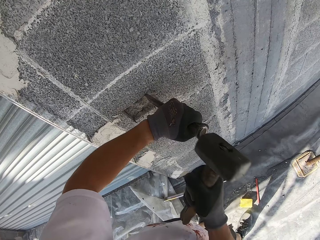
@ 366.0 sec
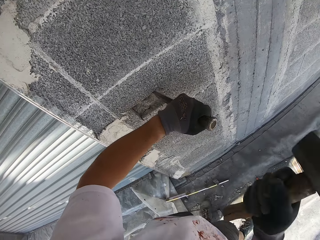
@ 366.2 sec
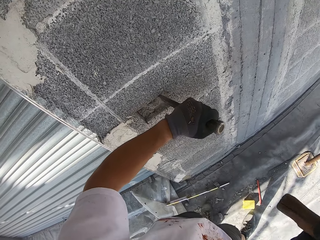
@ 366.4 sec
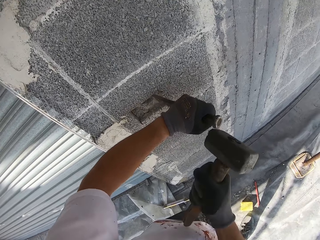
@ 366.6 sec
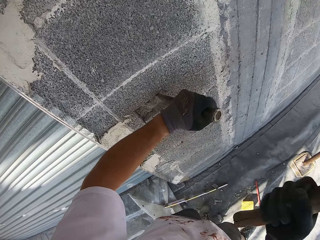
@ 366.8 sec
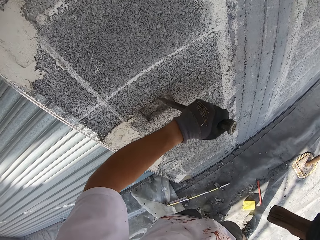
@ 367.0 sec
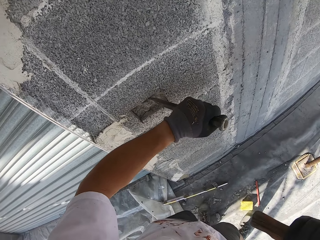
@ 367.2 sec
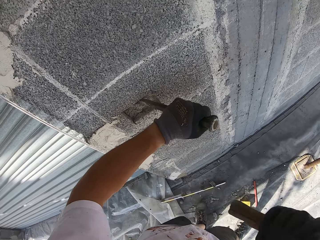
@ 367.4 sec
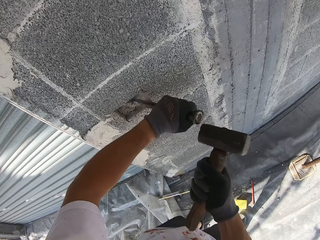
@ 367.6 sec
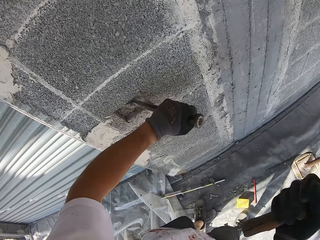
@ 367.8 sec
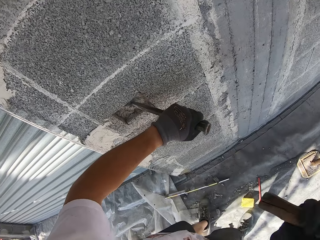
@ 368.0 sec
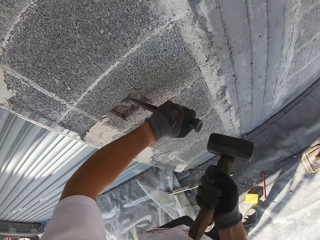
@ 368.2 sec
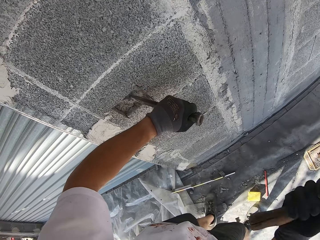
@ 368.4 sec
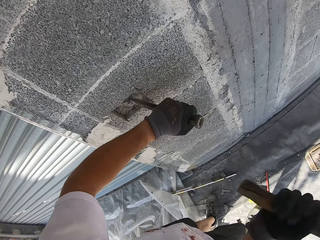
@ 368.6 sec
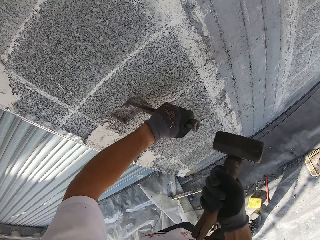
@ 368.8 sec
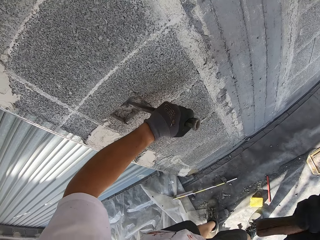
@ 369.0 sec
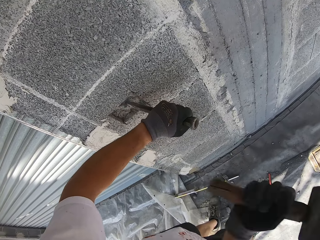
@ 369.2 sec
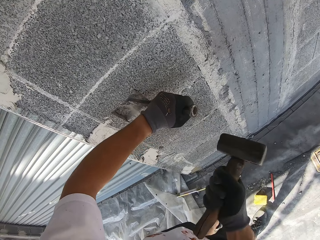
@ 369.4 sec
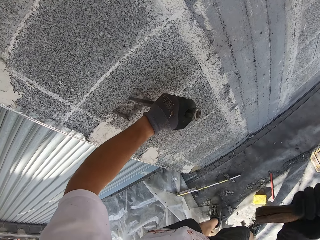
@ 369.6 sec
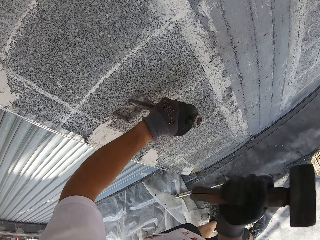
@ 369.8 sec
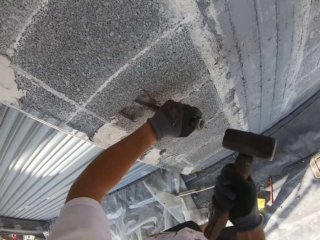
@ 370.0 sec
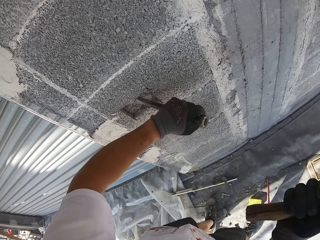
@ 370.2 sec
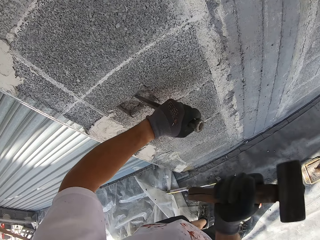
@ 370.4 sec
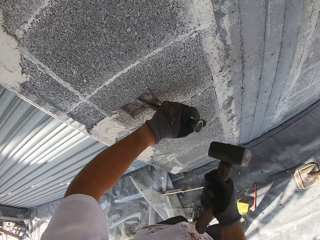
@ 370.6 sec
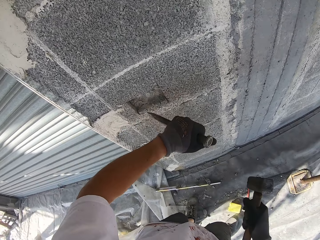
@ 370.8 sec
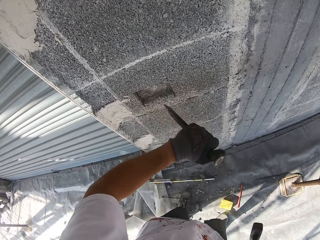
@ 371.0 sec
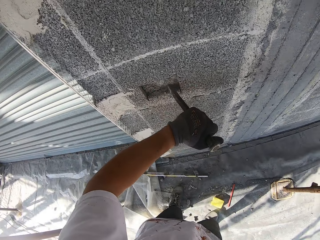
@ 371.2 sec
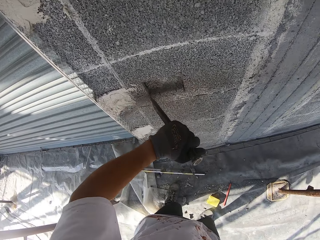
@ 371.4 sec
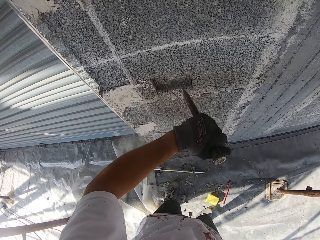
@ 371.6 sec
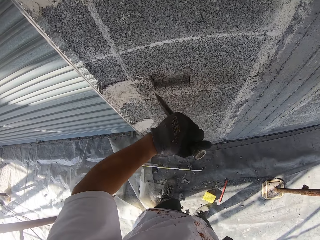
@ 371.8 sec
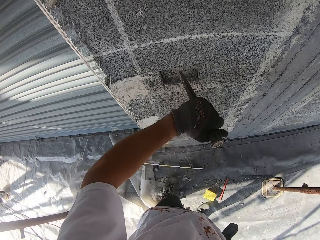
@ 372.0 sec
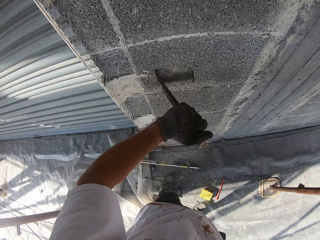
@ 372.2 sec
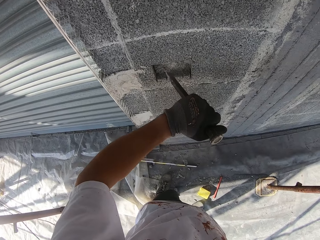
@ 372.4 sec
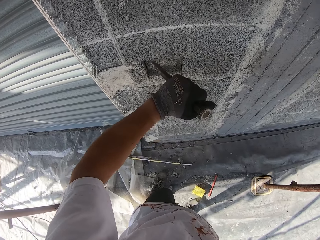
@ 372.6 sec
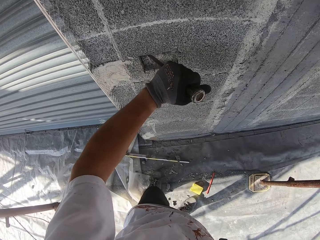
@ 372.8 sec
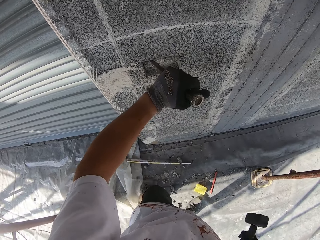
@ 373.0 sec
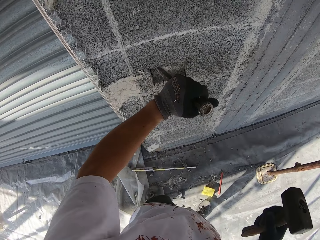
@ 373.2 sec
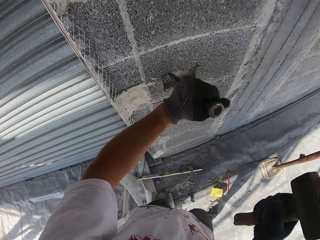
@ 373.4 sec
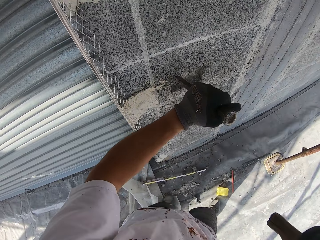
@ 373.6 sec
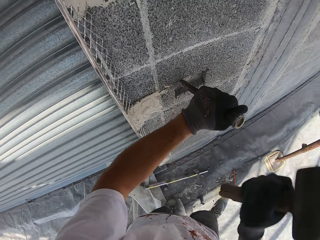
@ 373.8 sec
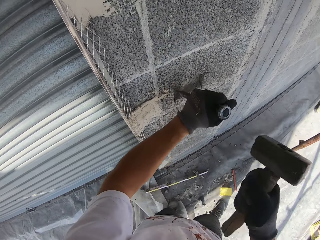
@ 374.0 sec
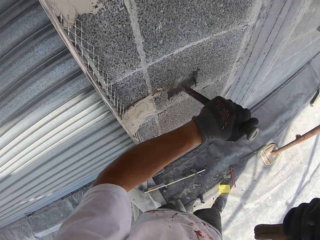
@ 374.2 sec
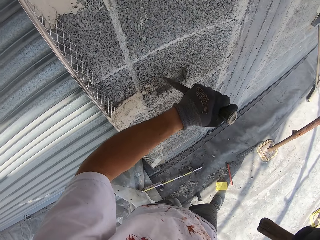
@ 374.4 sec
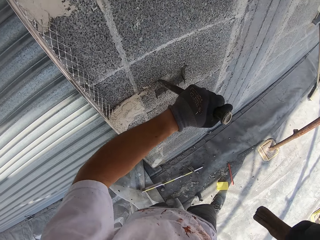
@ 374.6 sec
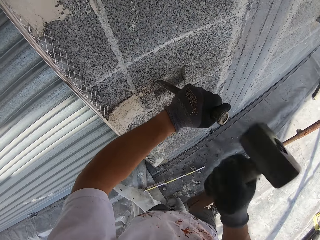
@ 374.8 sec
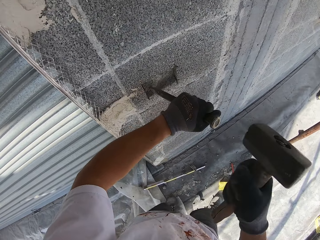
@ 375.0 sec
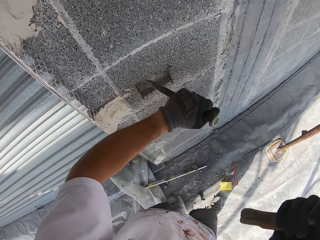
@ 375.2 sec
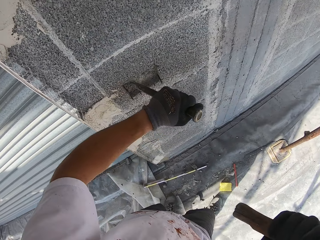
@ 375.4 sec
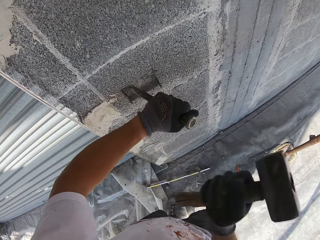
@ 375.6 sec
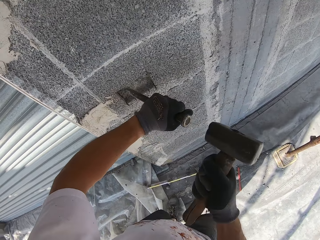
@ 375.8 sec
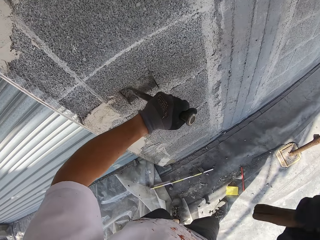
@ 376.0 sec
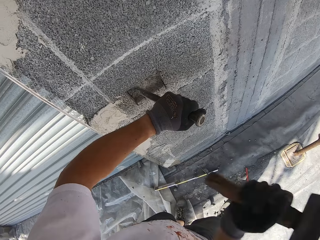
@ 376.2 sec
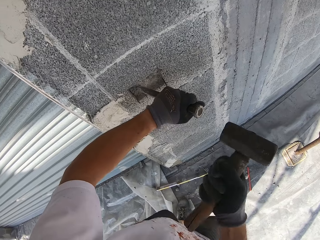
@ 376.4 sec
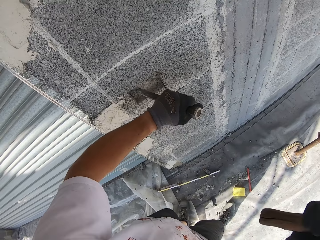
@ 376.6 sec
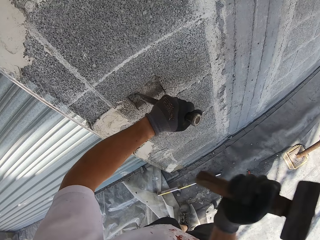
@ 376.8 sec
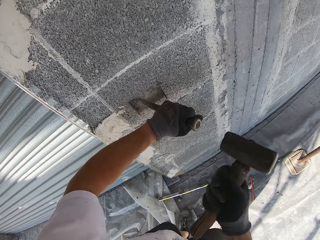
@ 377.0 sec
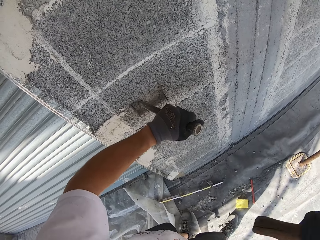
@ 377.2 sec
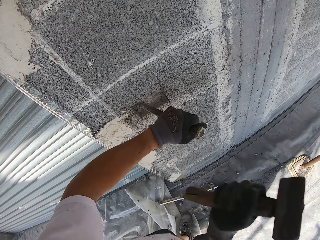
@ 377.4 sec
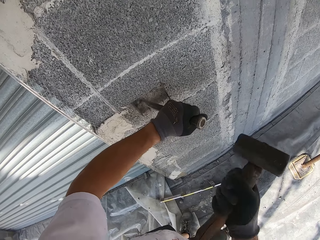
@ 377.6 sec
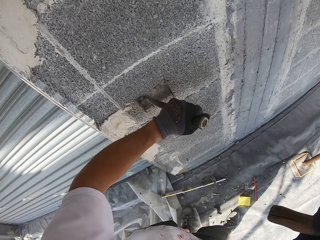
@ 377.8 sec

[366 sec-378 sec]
The camera wearer scrapes out the wall with the chisel. He places the chisel within the hole on the wall. He hits the chisel with the hammer in his right hand.

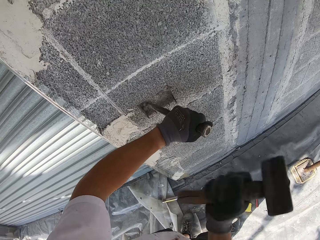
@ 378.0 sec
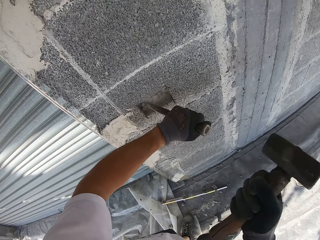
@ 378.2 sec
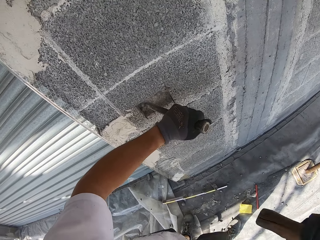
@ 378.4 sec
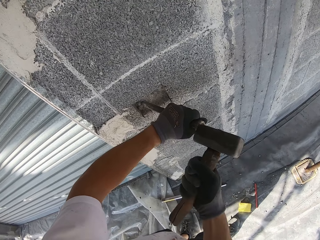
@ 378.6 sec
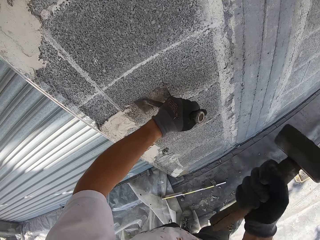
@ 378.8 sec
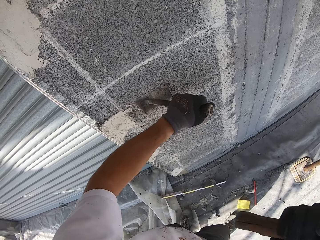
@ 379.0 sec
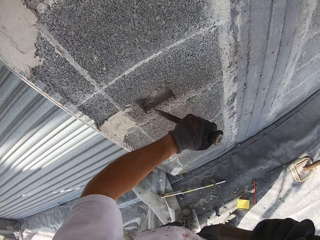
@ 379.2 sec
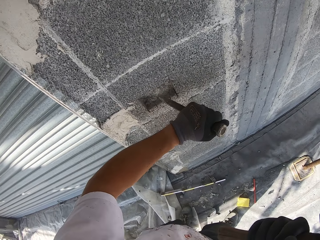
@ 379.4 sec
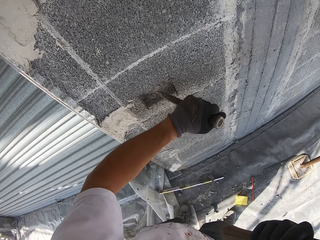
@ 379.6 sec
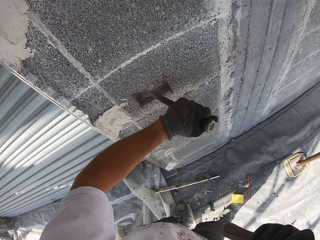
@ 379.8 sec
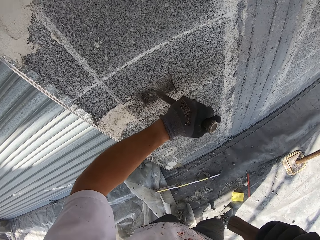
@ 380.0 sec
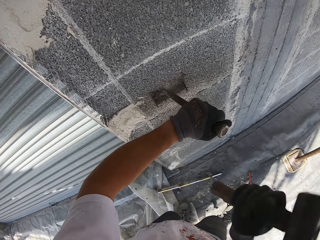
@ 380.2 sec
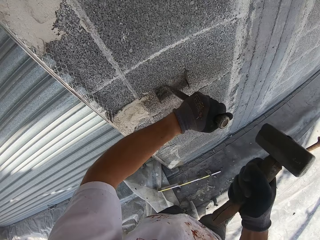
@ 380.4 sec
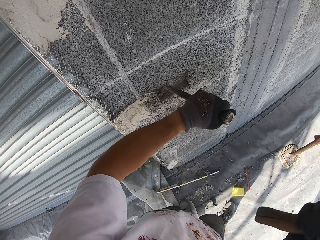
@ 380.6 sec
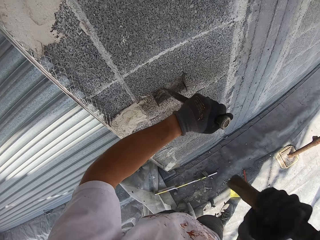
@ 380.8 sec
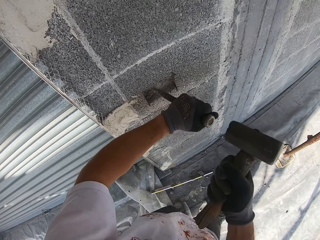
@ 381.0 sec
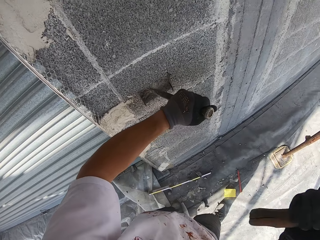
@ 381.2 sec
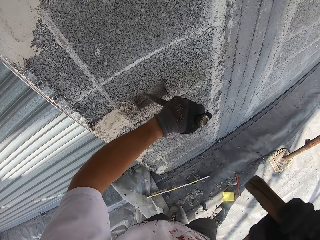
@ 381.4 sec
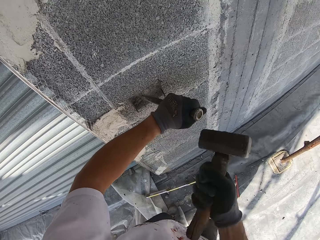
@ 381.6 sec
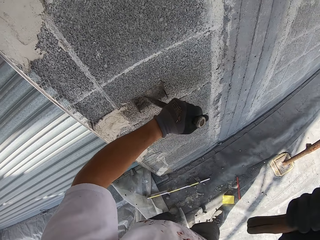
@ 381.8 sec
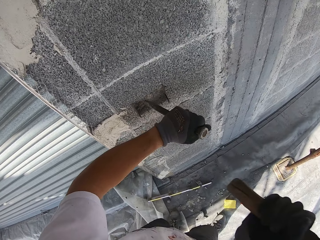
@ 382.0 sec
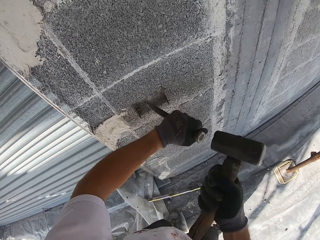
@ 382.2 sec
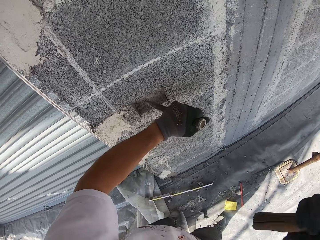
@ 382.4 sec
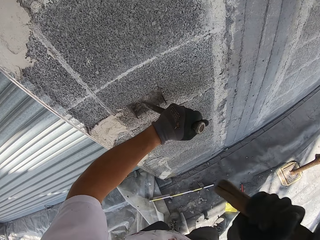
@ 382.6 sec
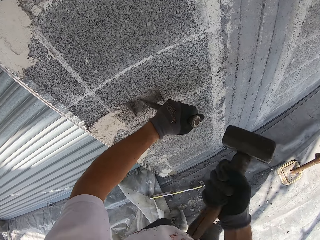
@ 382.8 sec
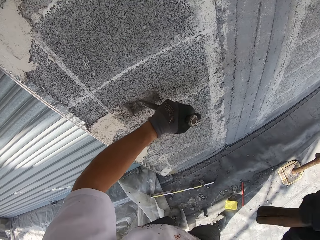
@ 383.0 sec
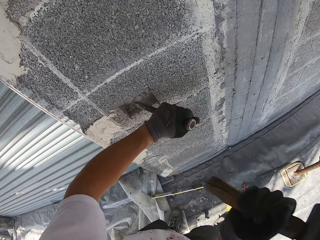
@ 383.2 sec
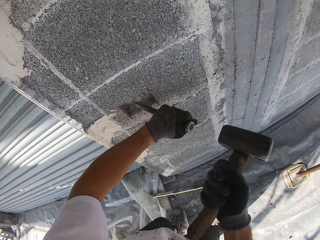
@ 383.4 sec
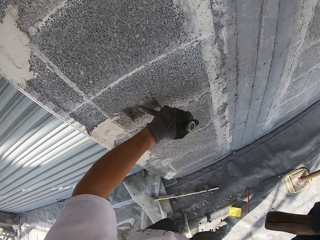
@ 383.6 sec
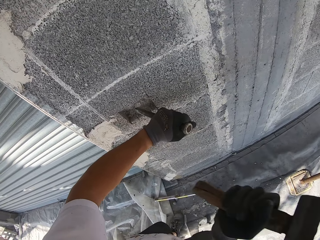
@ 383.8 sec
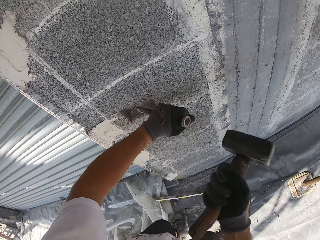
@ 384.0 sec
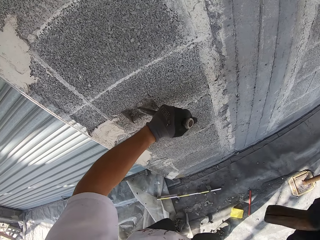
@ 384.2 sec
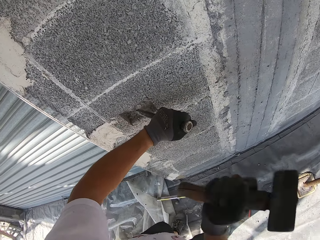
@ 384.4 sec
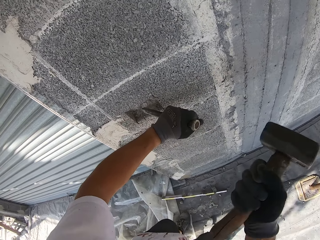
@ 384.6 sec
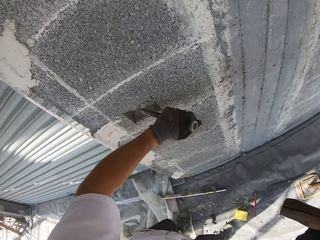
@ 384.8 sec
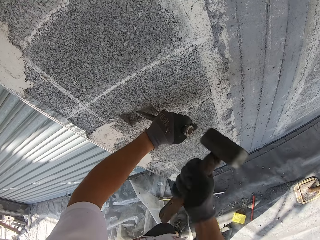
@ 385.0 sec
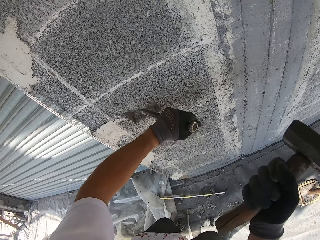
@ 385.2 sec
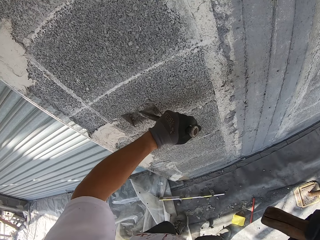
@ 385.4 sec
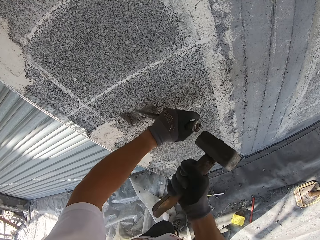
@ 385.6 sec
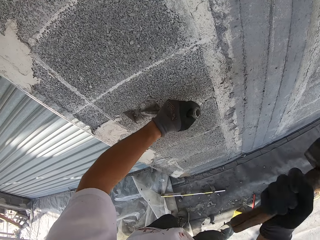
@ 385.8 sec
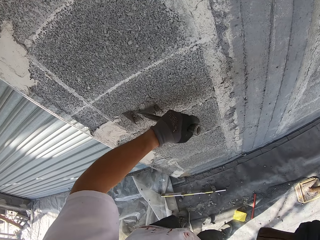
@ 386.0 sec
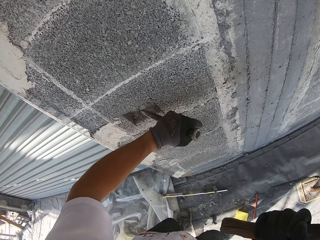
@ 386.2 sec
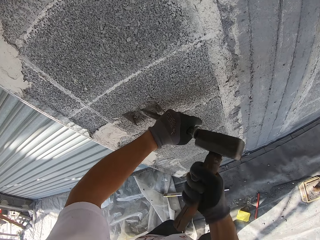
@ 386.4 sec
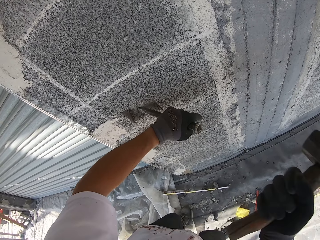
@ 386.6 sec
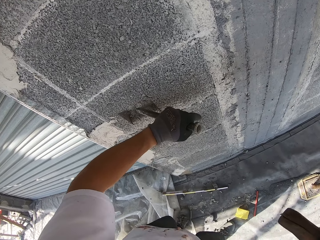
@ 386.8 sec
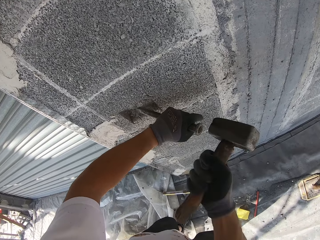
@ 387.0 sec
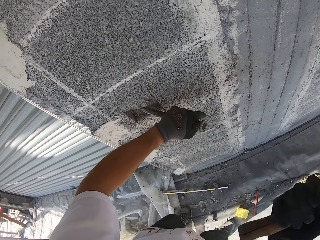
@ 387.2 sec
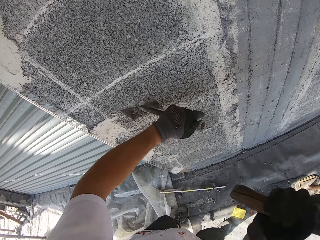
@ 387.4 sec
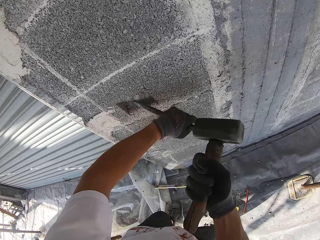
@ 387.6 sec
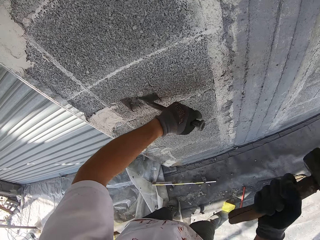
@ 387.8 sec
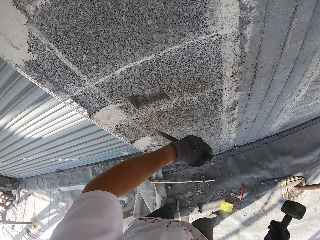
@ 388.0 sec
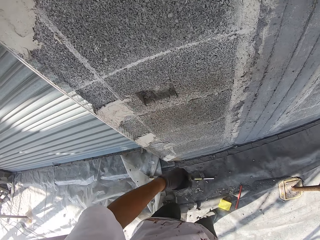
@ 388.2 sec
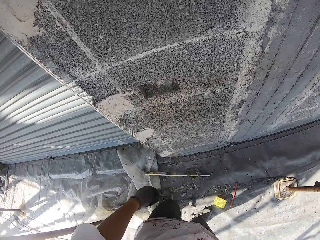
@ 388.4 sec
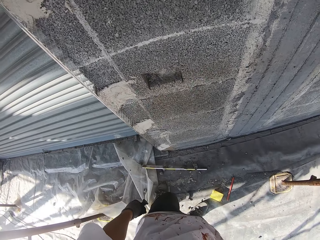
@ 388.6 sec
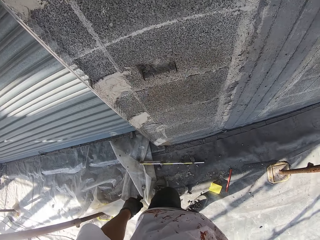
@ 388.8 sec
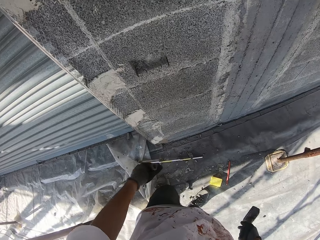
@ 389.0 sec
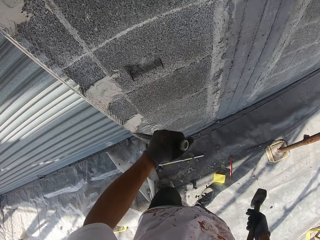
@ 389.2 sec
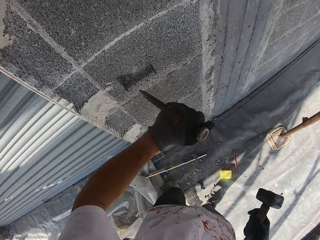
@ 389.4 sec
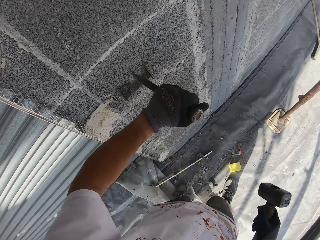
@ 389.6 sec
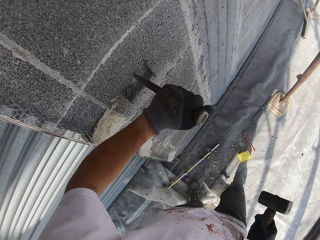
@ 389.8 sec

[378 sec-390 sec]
The camera wearer scrapes out the wall with the chisel. He places the chisel within the hole on the wall. He hits the chisel with the hammer in his right hand. He removes the chisel from the wall. He drops his hand.
